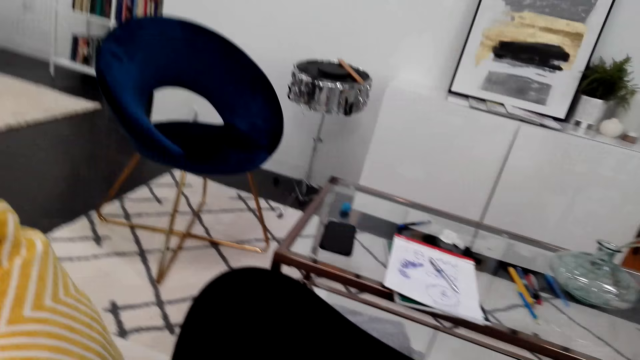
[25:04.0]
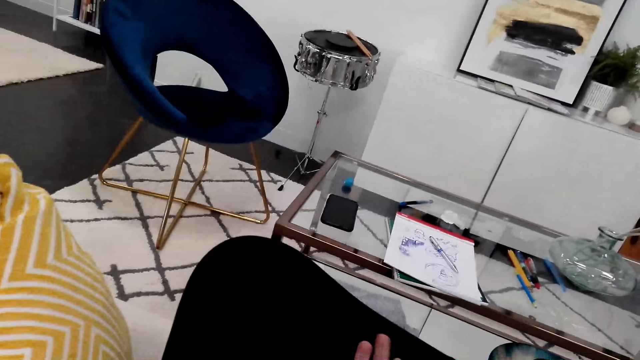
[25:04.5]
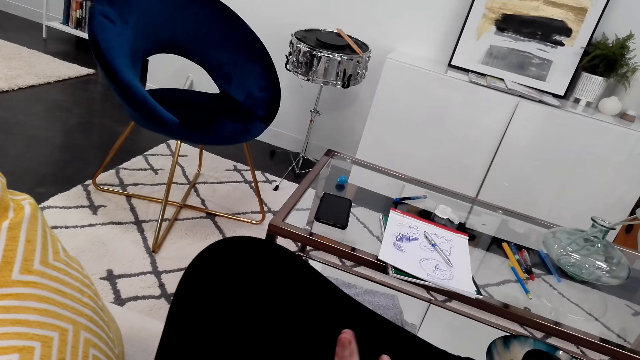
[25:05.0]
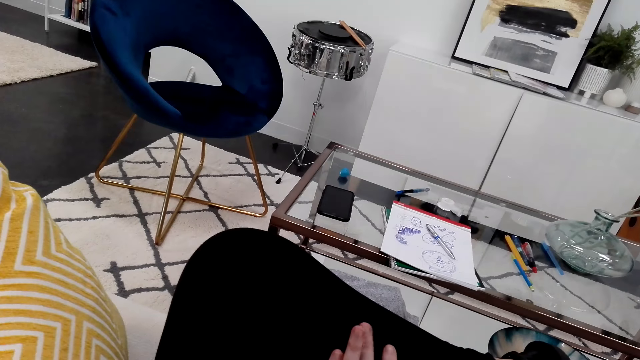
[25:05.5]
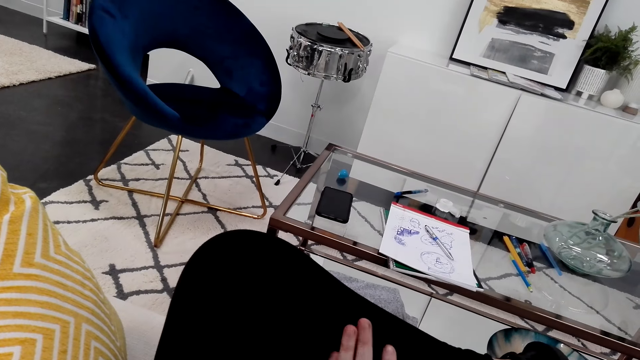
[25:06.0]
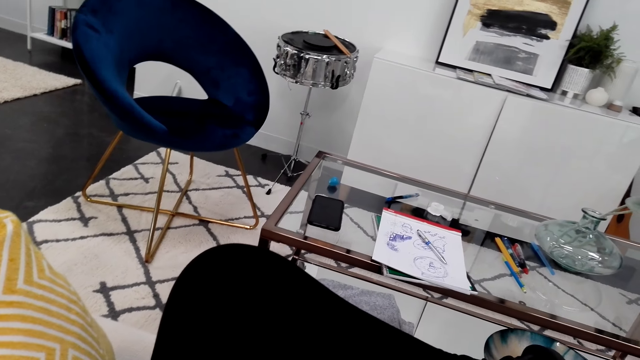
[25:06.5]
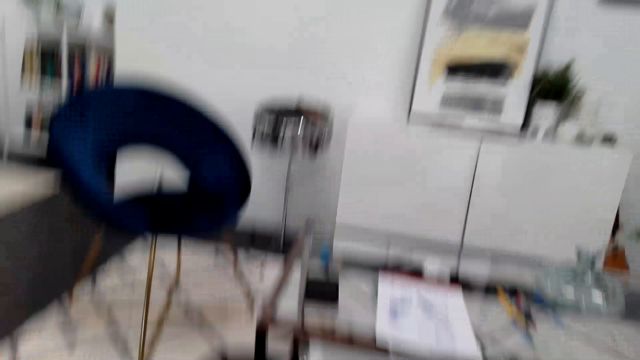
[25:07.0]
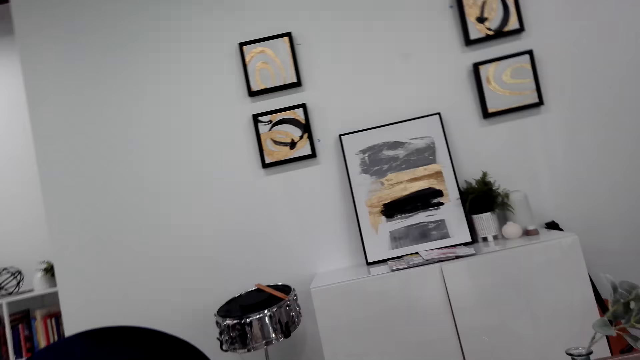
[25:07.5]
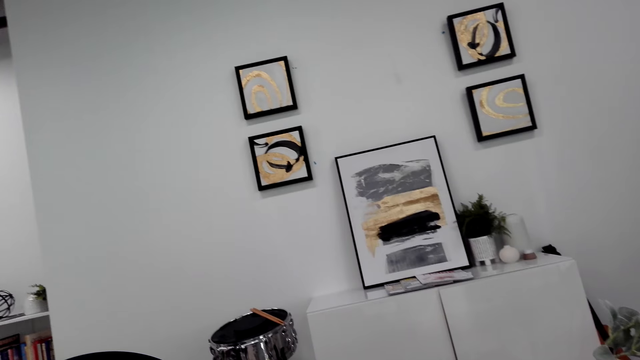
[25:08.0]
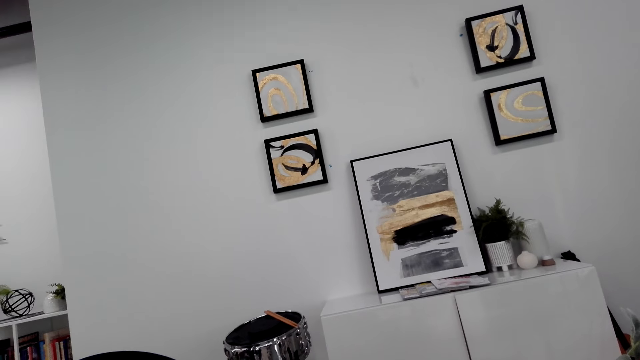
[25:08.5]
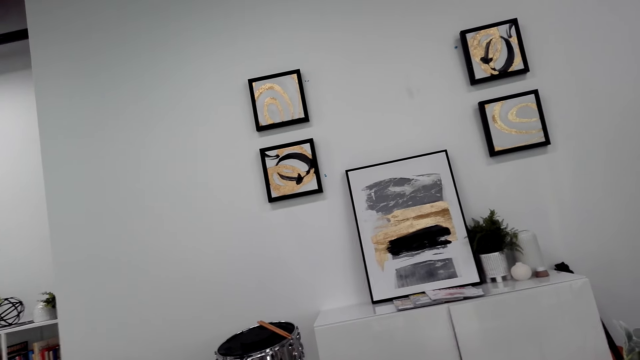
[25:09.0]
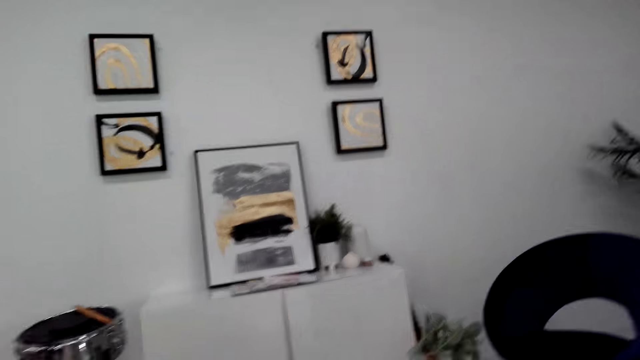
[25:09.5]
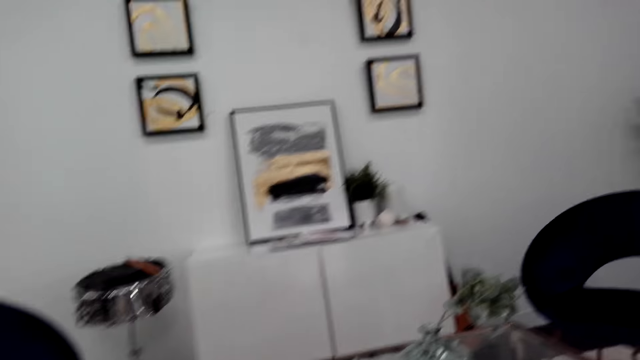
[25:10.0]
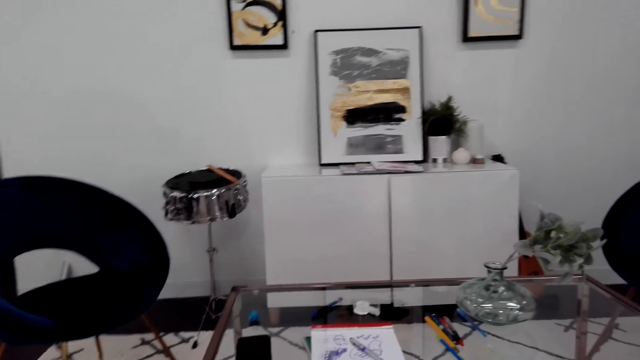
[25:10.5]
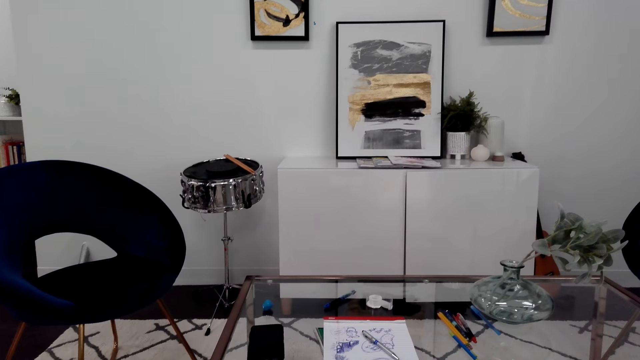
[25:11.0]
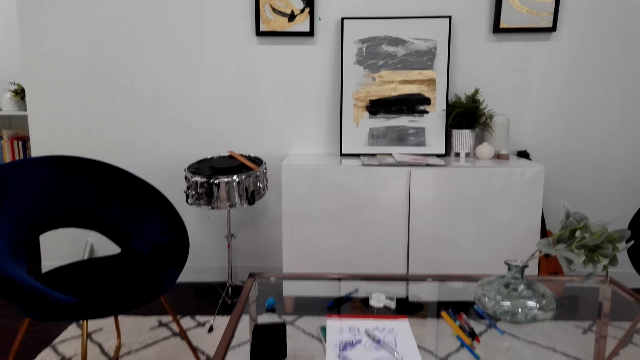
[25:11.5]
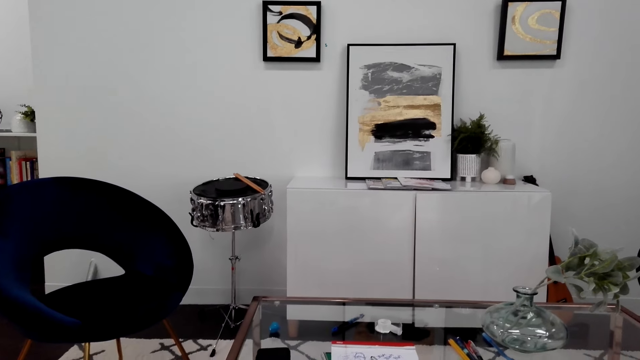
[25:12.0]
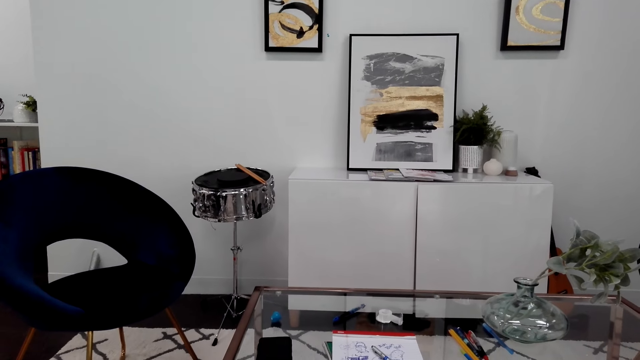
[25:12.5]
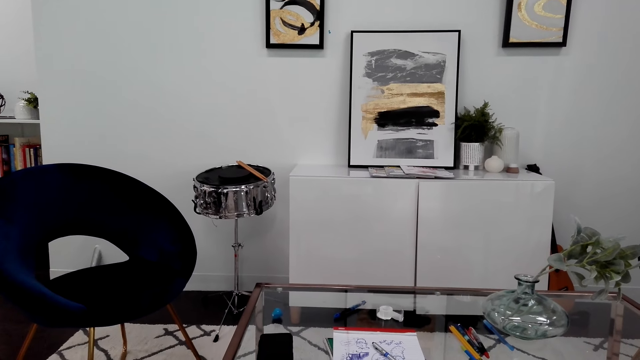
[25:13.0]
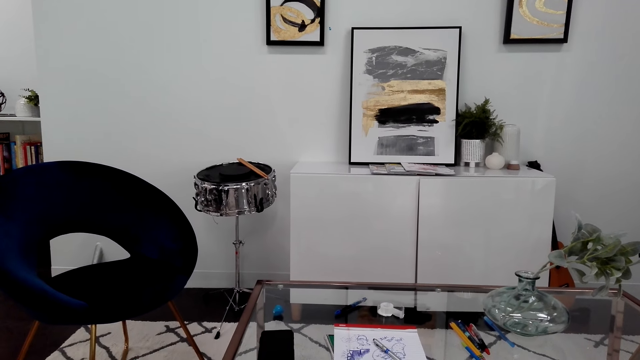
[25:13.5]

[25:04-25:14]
The camera wearer moves her fingers. She looks at her fingers. She looks around. She looks at the paintings on the wall.

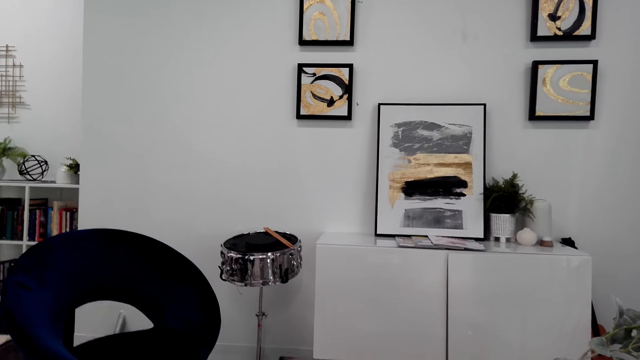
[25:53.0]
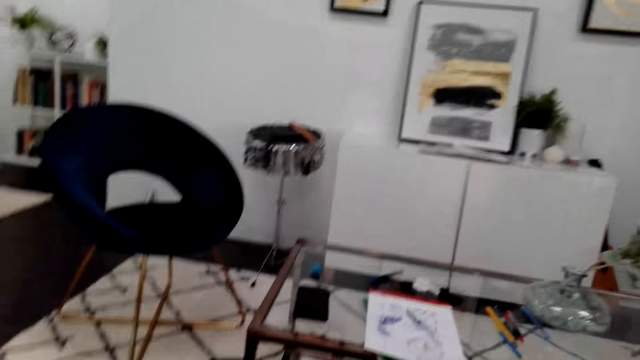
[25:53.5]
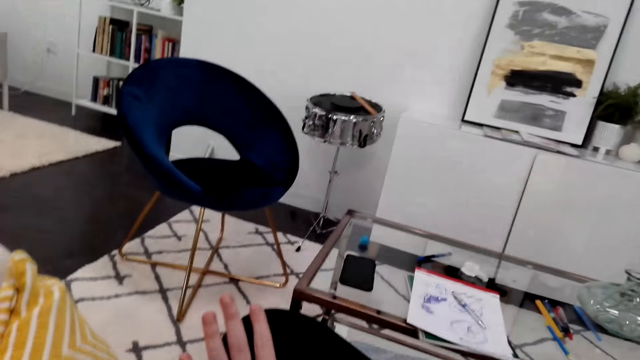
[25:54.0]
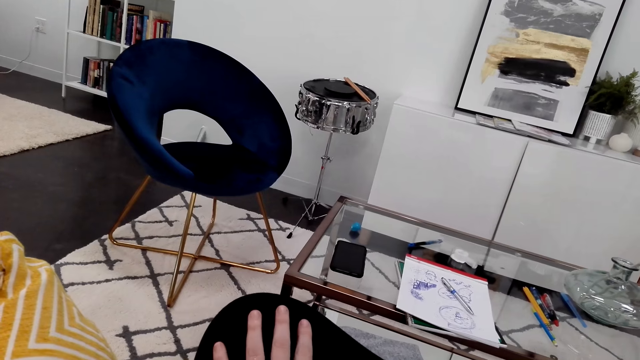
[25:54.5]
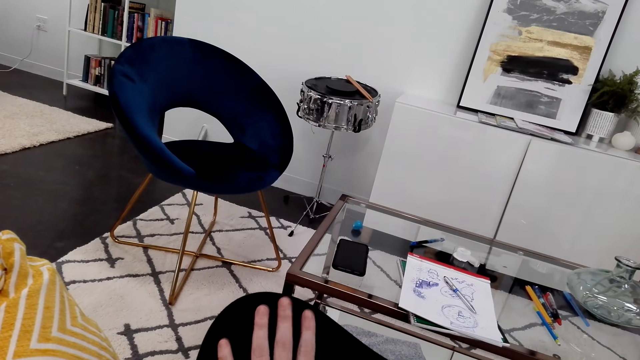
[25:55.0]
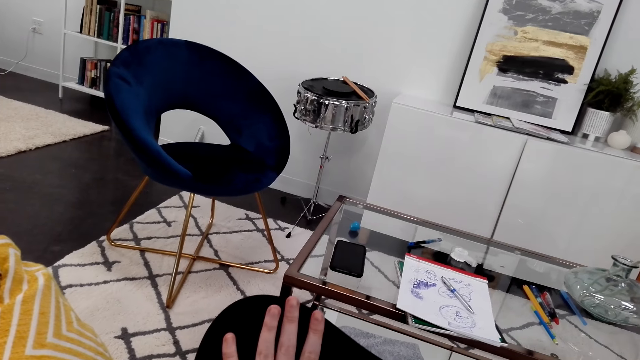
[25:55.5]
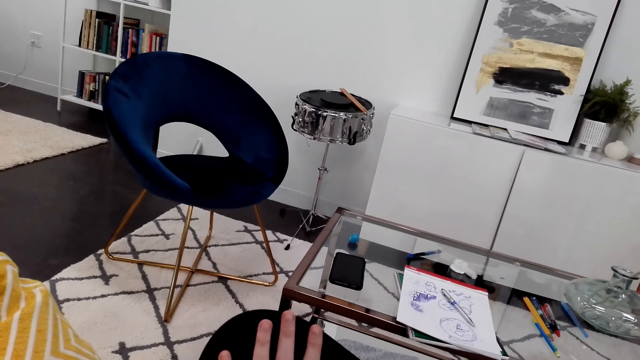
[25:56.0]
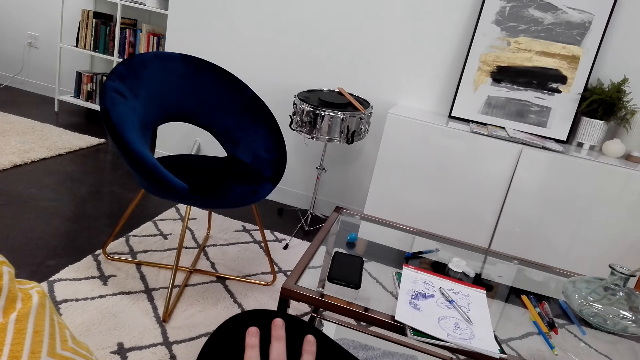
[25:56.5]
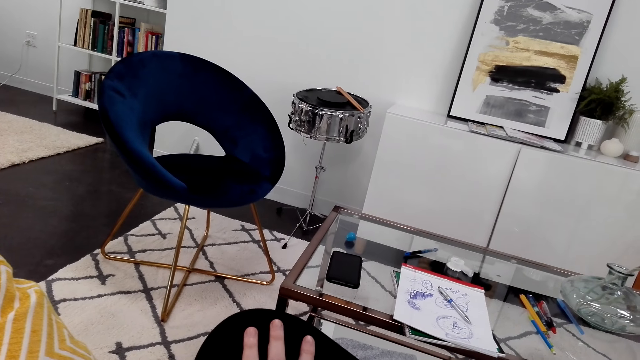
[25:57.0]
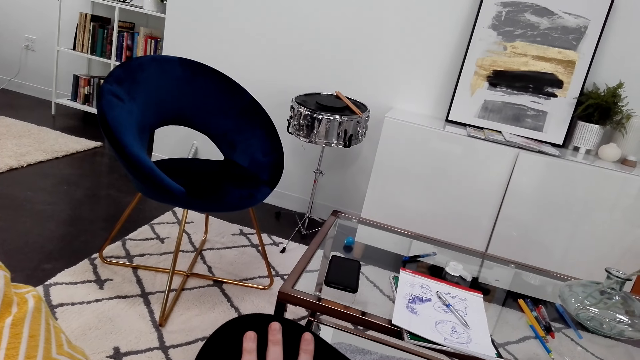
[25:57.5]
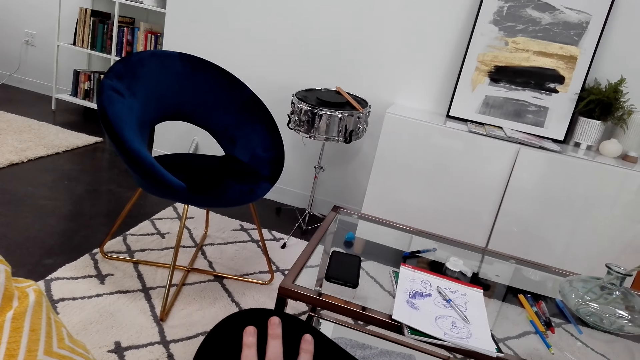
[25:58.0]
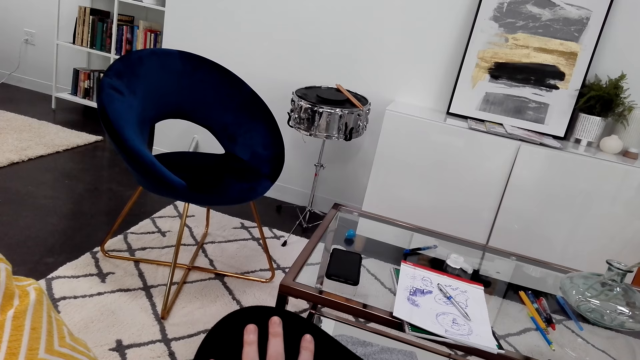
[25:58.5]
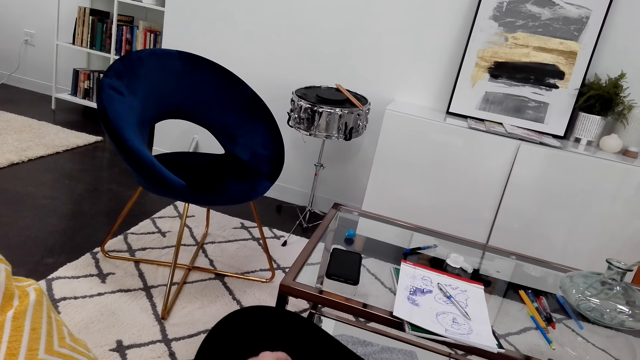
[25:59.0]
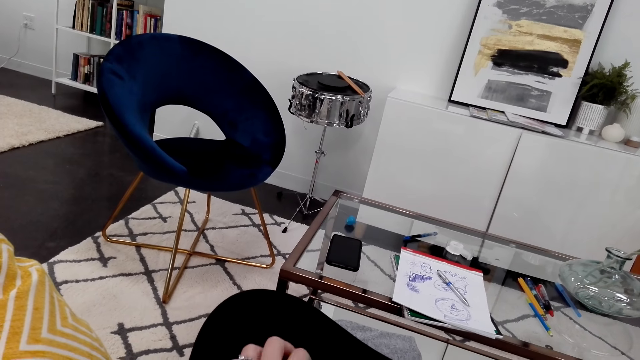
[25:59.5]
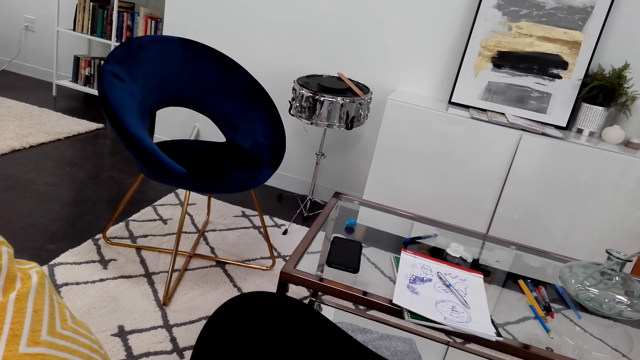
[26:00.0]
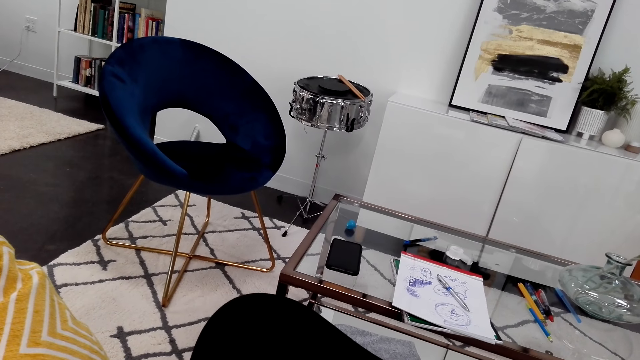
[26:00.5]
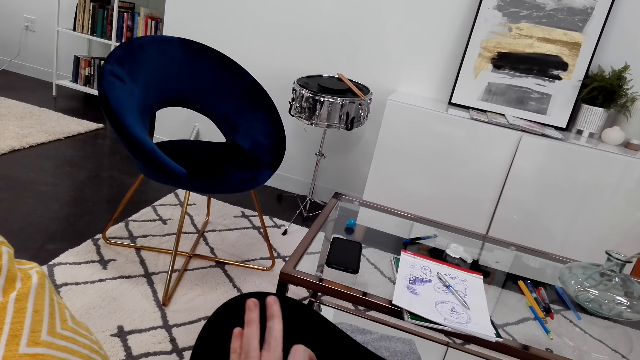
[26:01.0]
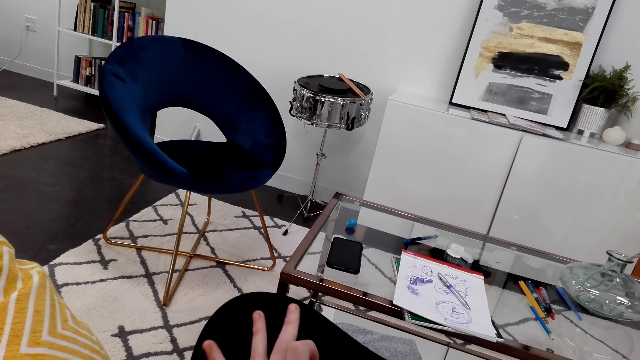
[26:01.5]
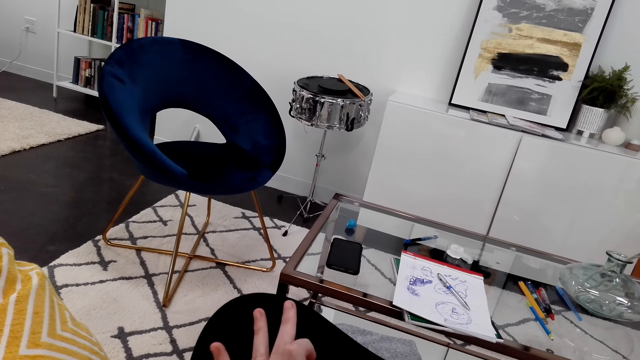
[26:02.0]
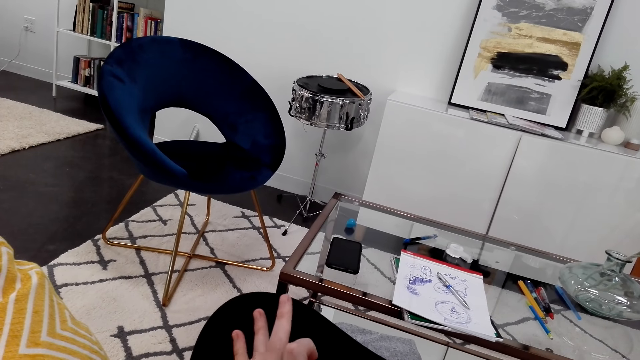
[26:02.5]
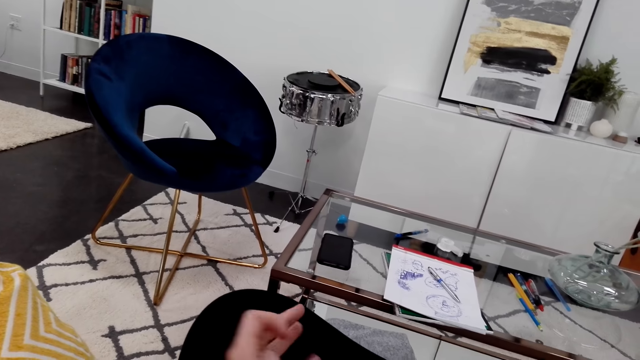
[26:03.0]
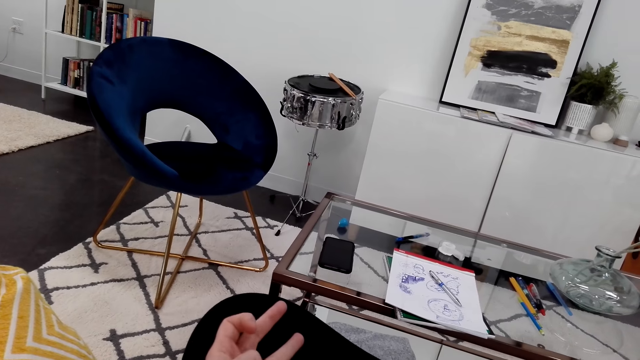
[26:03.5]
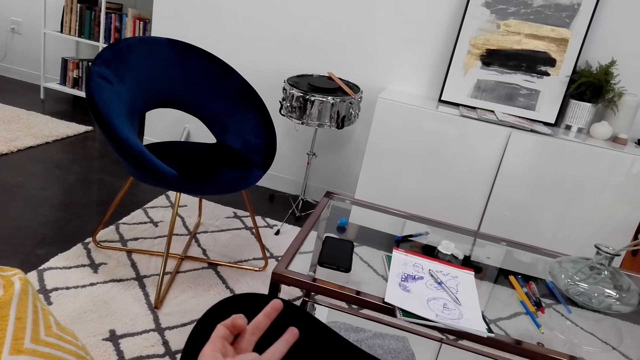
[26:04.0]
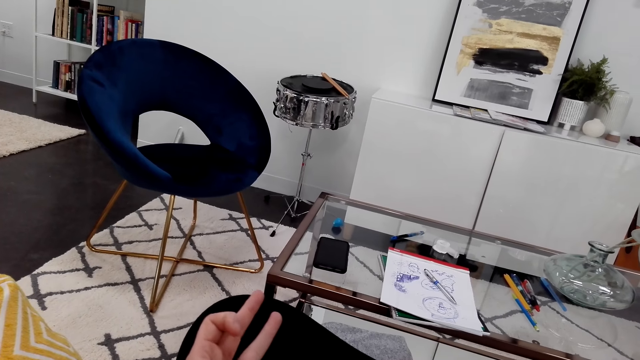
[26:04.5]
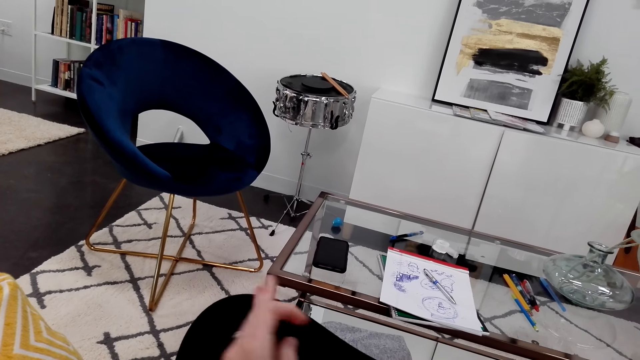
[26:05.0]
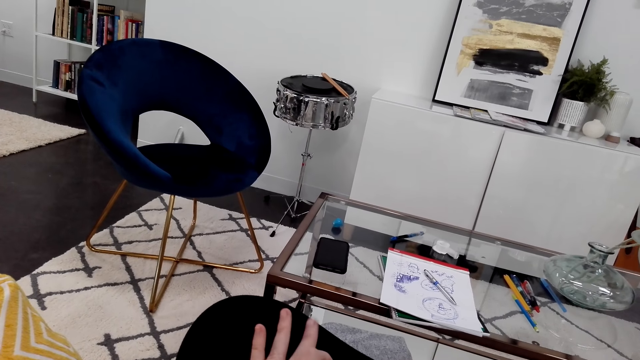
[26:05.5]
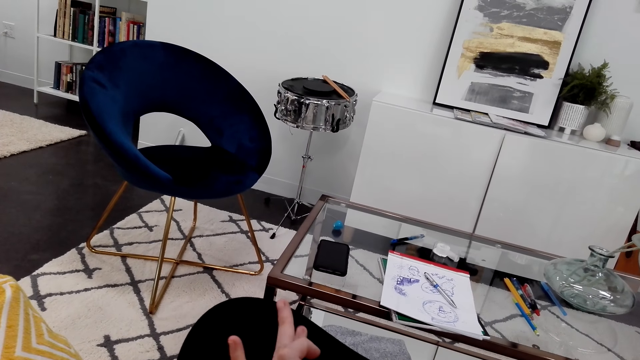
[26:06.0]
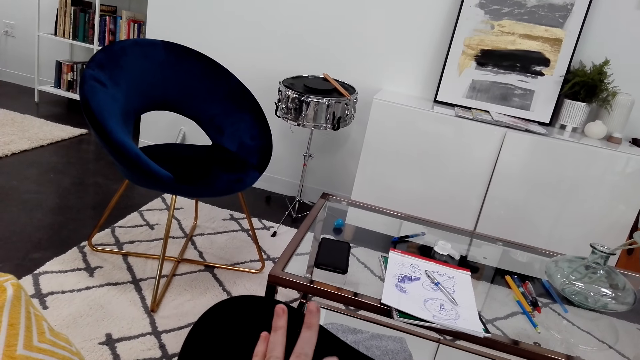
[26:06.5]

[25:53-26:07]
The camera wearer moves her fingers. She looks at her hand. She looks around. She moves her fingers. She looks around. She moves her fingers. She looks around.
